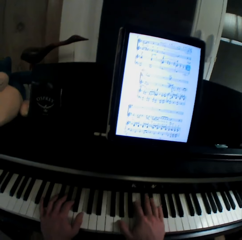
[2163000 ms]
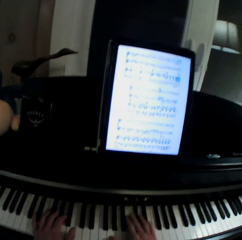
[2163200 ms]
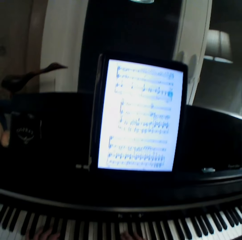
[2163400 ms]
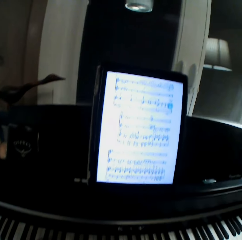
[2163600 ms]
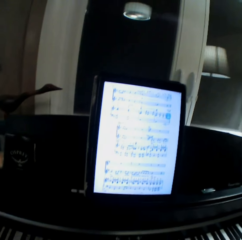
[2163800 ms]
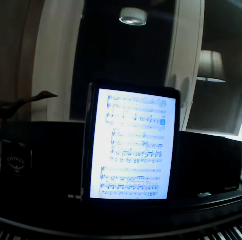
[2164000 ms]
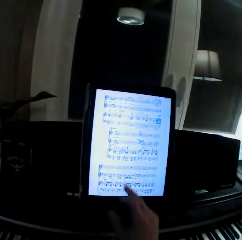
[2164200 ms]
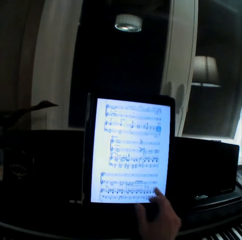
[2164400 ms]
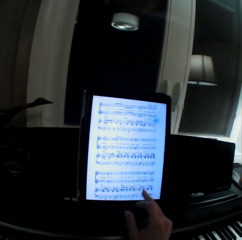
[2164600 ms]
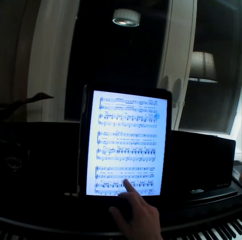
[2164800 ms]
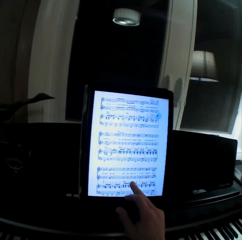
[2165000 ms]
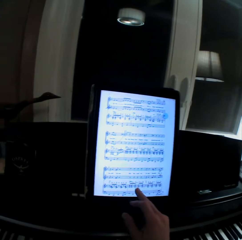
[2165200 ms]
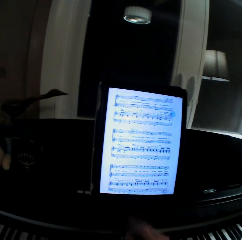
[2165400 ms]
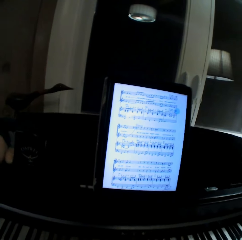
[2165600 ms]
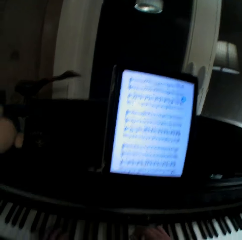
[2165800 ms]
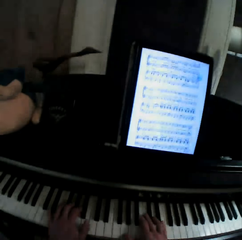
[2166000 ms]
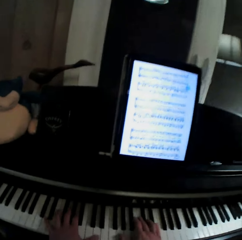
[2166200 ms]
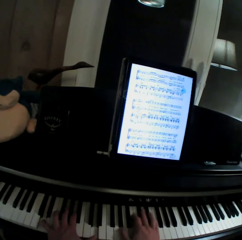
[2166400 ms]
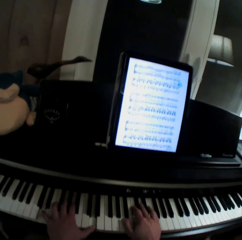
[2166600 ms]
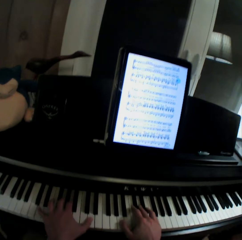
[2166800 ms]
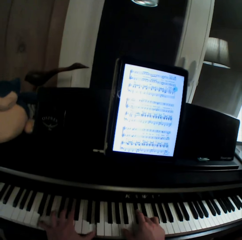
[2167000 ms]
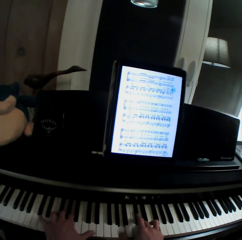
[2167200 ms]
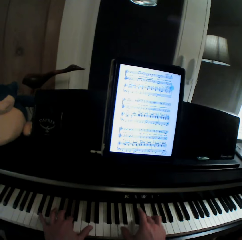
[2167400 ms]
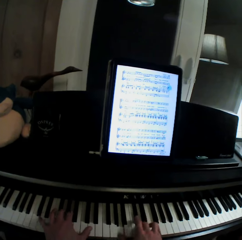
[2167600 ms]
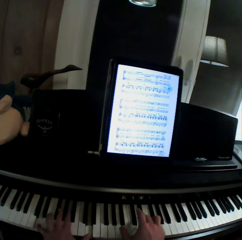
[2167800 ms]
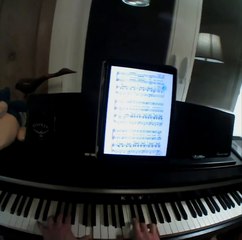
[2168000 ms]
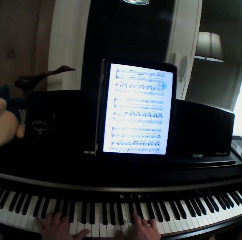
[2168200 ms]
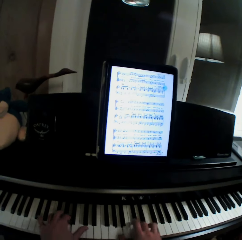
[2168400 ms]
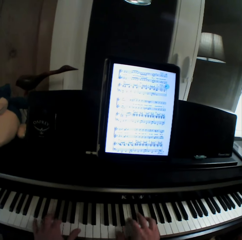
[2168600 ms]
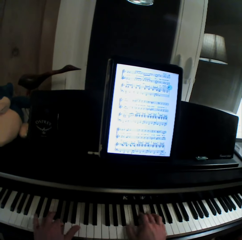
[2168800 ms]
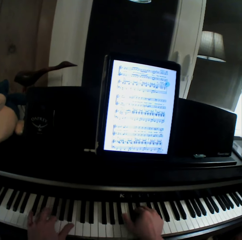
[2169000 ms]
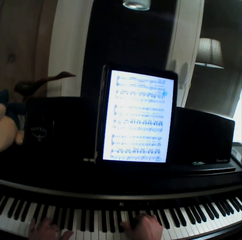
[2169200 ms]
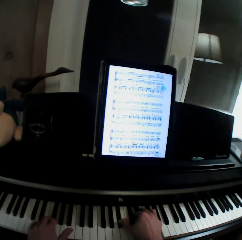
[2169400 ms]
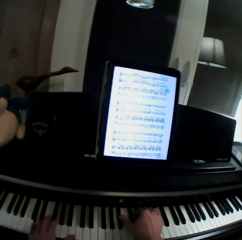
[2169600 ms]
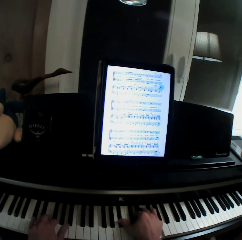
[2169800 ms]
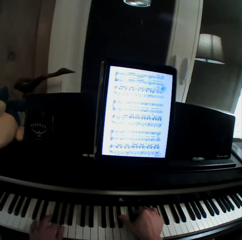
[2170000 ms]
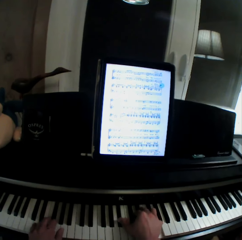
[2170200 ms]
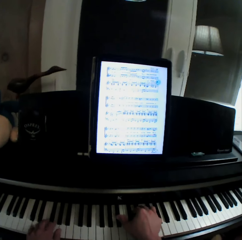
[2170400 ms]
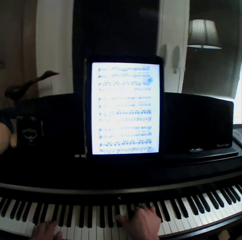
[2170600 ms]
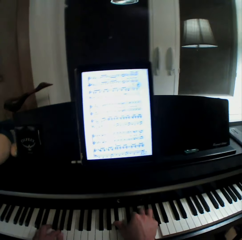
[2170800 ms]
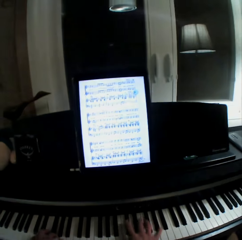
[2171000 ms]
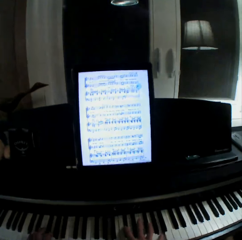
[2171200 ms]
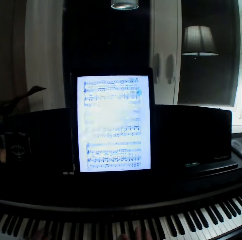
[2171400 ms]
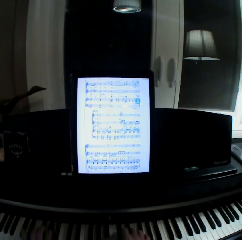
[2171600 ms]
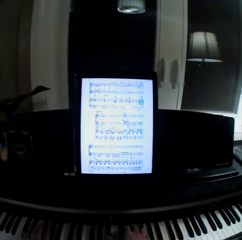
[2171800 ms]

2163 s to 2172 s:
The camera wearer pulls his hand off the keyboard and operates the tablet with his hand. He scrolls the tablet. He pulls his hand off the tablet and plays the keyboard with both hands.

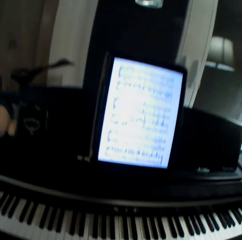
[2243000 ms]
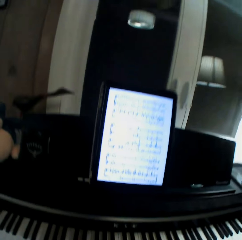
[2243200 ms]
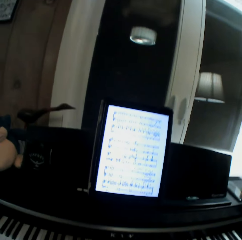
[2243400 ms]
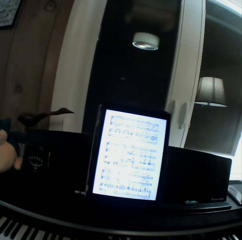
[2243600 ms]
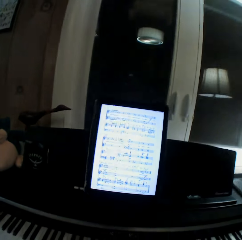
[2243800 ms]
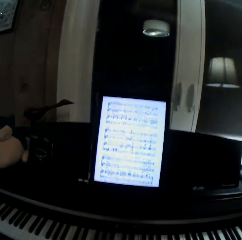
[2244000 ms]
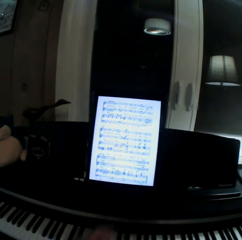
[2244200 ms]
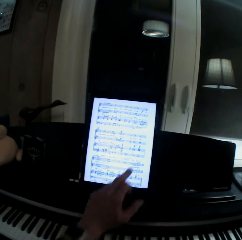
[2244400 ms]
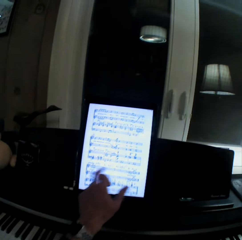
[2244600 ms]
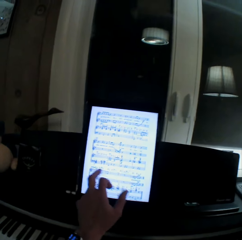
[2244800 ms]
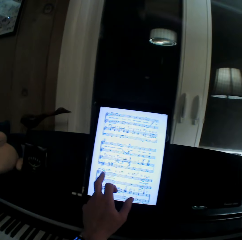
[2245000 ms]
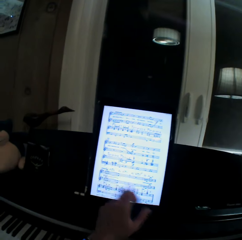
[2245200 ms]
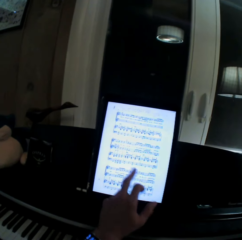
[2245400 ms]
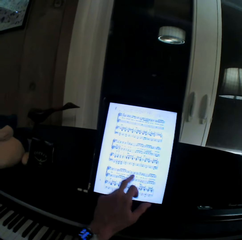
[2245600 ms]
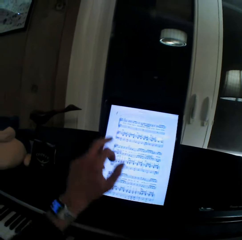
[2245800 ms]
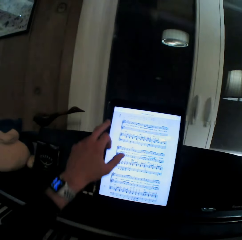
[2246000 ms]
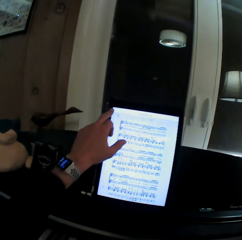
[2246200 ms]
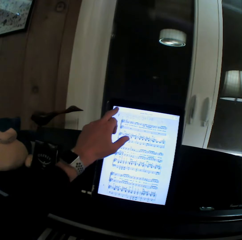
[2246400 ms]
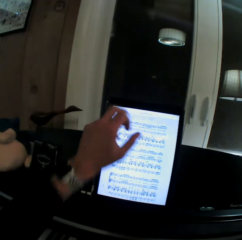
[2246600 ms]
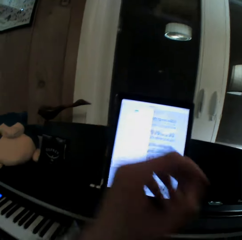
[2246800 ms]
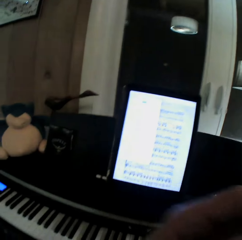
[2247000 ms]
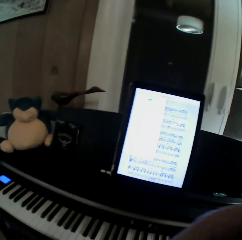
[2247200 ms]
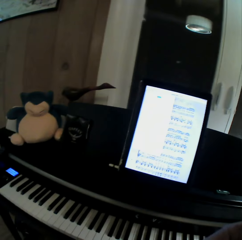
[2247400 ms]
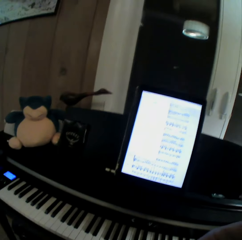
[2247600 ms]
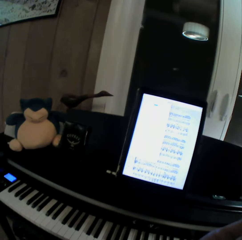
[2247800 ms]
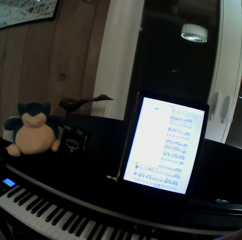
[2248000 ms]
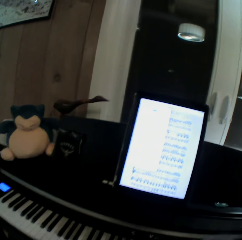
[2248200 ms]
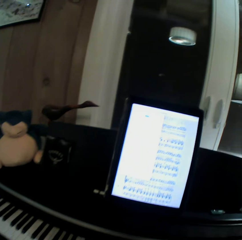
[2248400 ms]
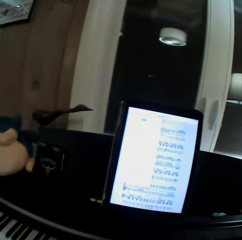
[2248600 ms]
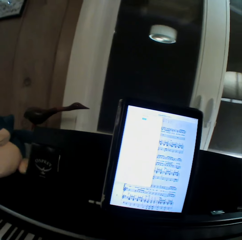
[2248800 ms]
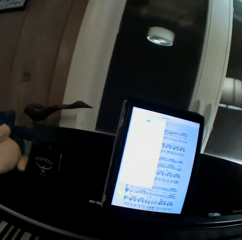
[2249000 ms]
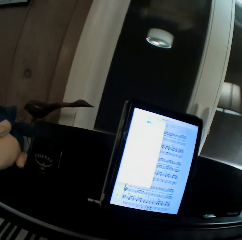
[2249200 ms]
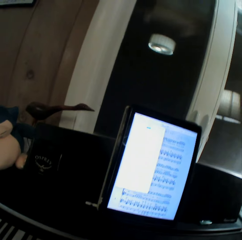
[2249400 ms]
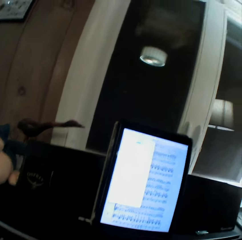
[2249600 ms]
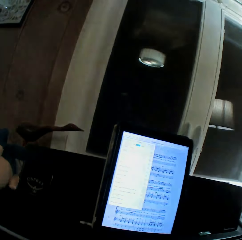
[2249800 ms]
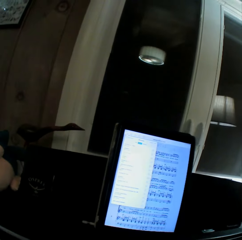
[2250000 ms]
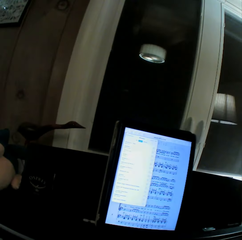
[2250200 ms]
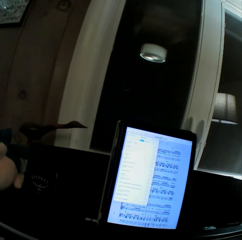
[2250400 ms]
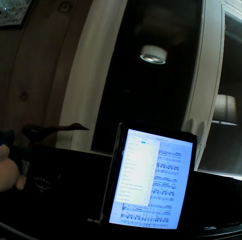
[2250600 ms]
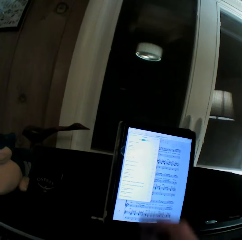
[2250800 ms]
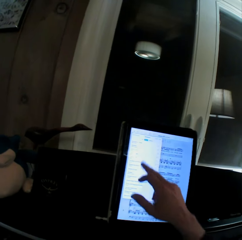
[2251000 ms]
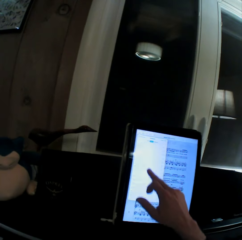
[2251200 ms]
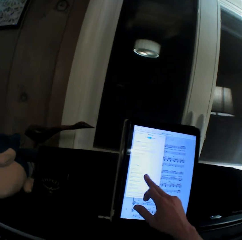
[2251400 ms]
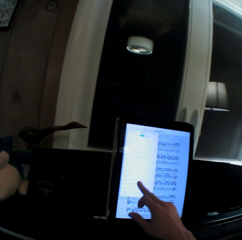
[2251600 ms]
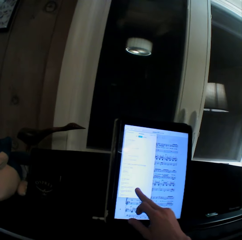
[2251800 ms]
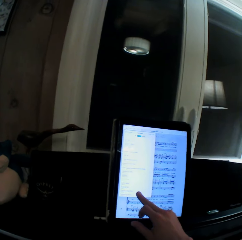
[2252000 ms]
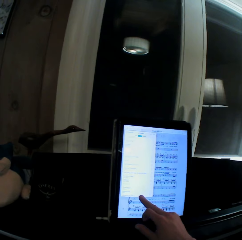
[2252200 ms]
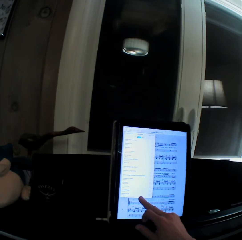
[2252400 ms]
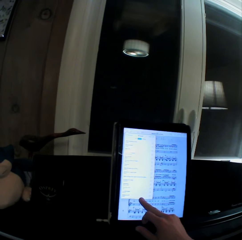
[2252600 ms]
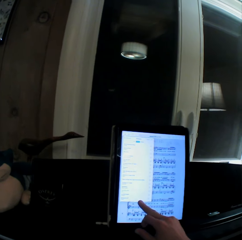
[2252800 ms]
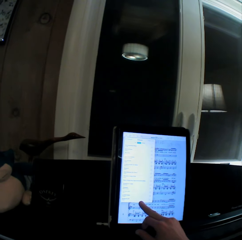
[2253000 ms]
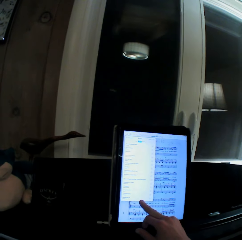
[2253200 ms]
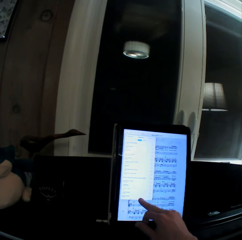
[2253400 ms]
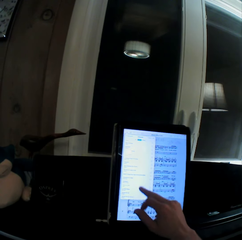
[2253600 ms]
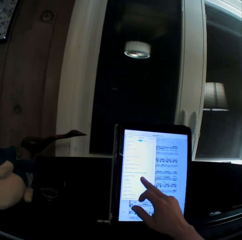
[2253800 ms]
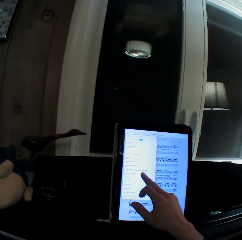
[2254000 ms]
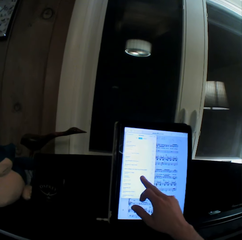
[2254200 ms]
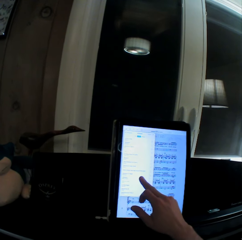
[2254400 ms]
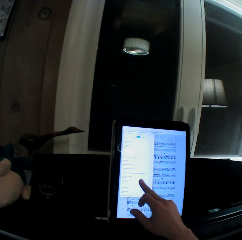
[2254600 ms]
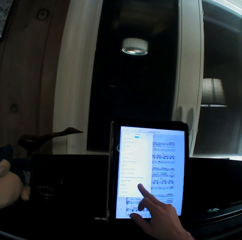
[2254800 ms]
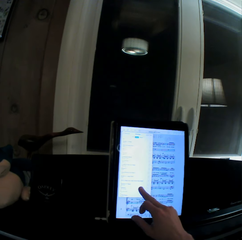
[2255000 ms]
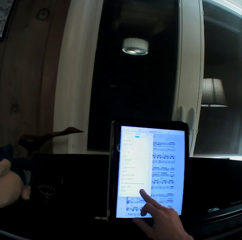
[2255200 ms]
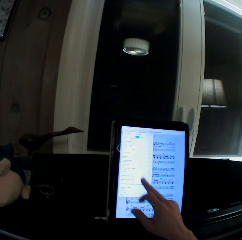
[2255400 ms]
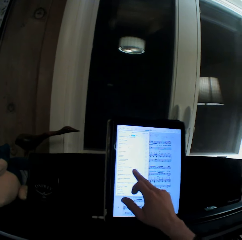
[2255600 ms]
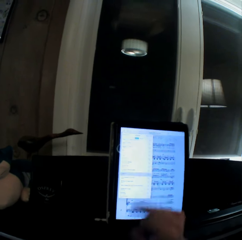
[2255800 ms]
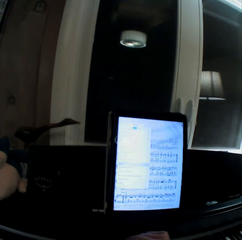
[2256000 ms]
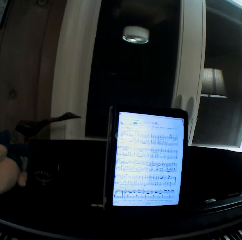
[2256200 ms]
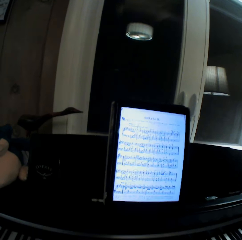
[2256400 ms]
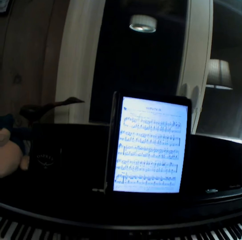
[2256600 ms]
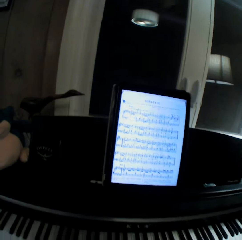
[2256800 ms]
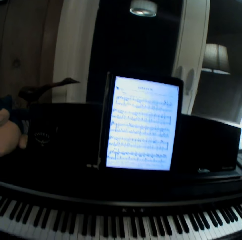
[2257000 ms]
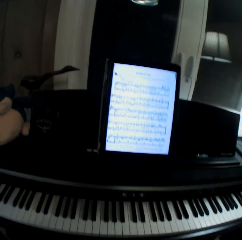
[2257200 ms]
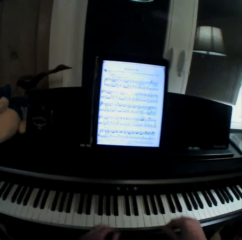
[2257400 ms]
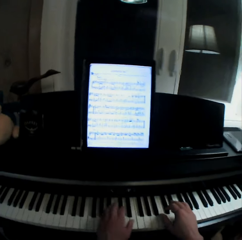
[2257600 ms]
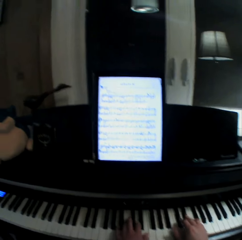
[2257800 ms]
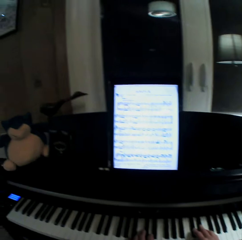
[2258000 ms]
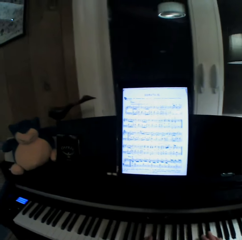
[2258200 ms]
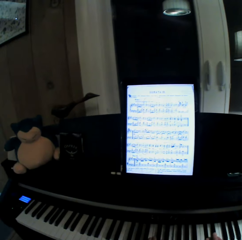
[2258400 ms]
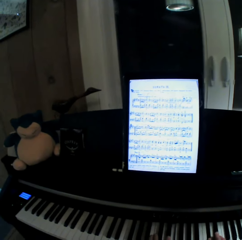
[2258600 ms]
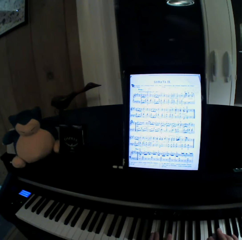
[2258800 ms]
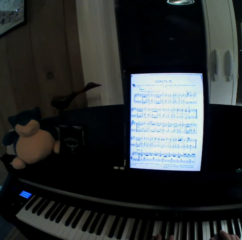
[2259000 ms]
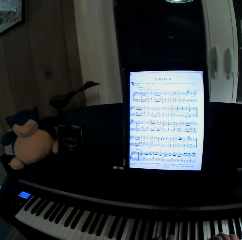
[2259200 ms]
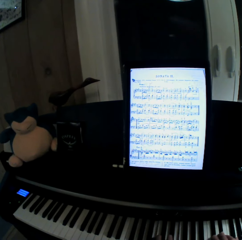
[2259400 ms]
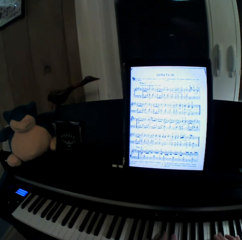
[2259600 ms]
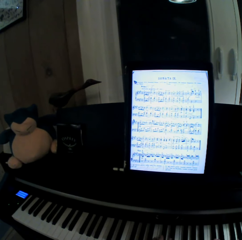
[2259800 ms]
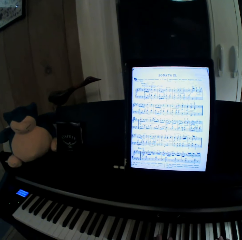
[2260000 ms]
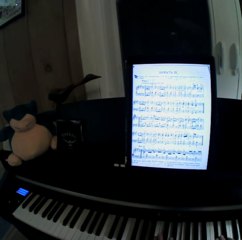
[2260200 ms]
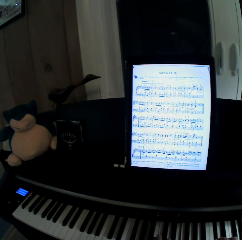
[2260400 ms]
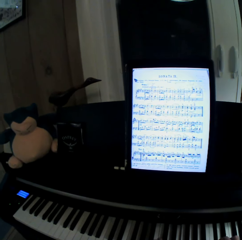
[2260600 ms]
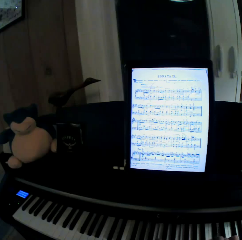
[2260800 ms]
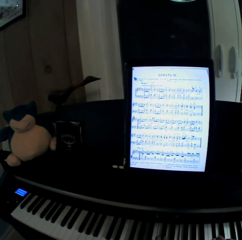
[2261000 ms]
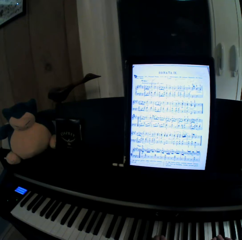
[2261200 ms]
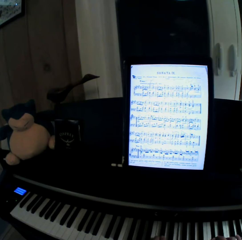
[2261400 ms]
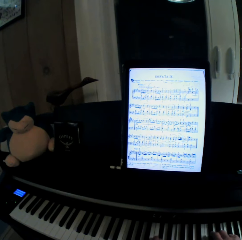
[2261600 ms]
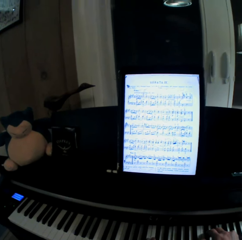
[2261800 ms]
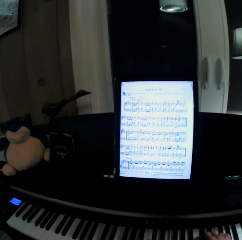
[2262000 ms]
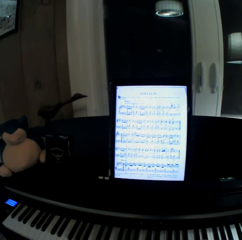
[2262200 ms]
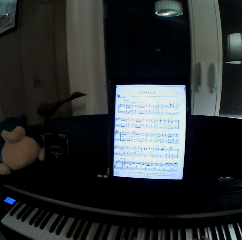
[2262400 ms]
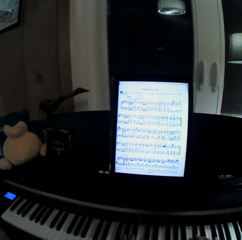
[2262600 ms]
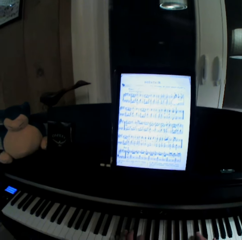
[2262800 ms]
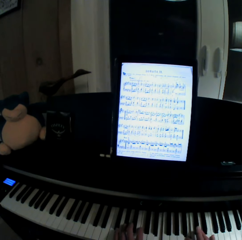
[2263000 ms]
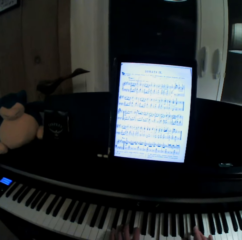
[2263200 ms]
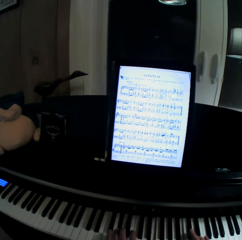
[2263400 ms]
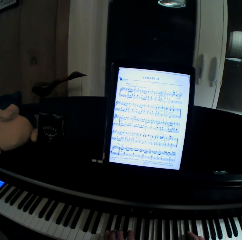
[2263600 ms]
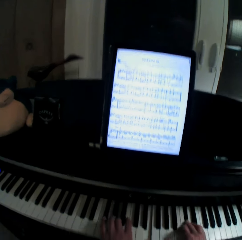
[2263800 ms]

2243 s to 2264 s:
The camera wearer pulls his hand off the keyboard and operates the tablet with his hand. He reads the piano sheet music. He touches the tablet screen. He pulls his hand off the tablet. He operates the tablet with his hand. He touches the tablet screen. He pulls his hand off the tablet. He plays the keyboard with both hands.
